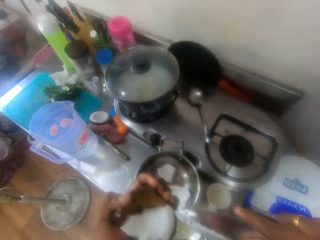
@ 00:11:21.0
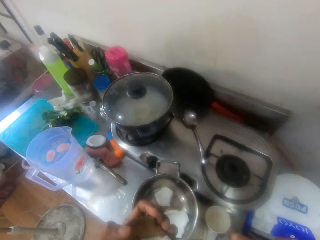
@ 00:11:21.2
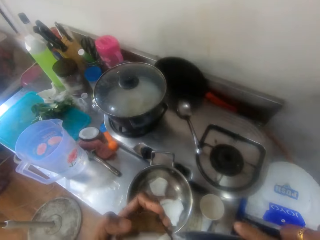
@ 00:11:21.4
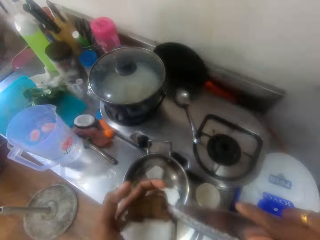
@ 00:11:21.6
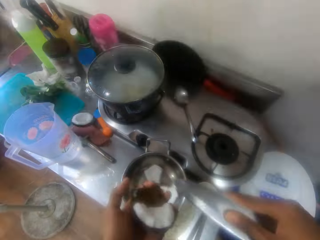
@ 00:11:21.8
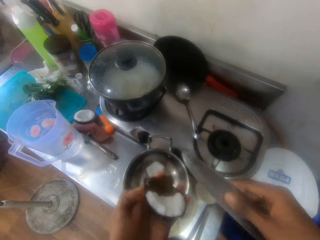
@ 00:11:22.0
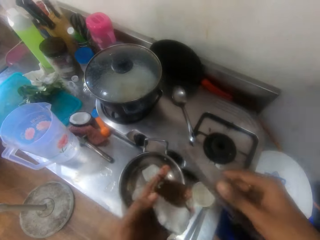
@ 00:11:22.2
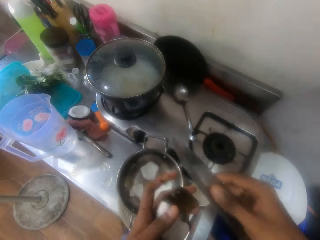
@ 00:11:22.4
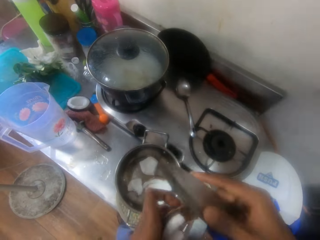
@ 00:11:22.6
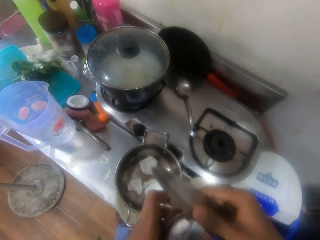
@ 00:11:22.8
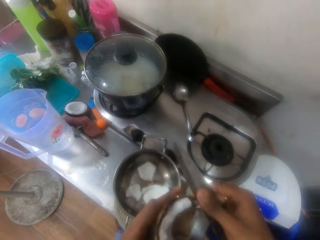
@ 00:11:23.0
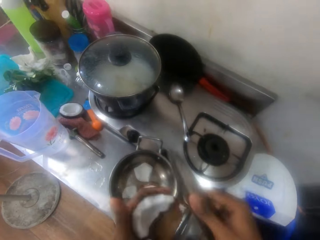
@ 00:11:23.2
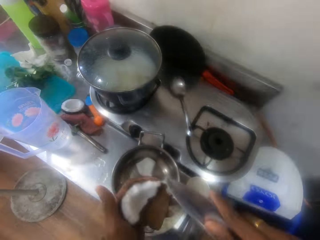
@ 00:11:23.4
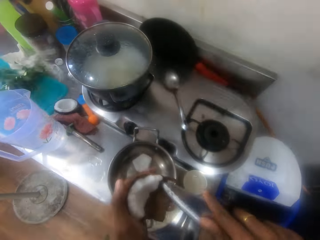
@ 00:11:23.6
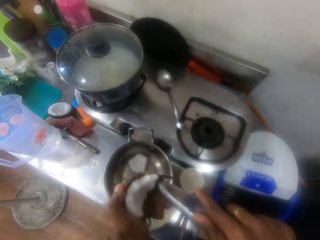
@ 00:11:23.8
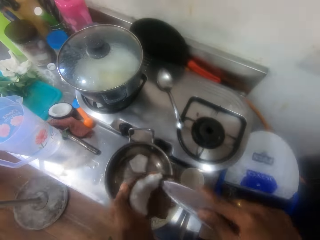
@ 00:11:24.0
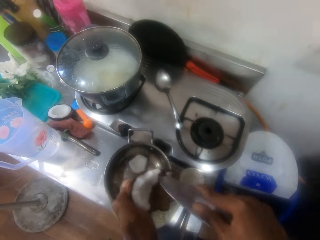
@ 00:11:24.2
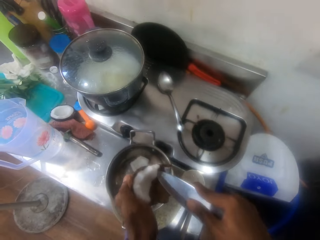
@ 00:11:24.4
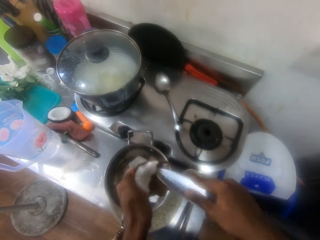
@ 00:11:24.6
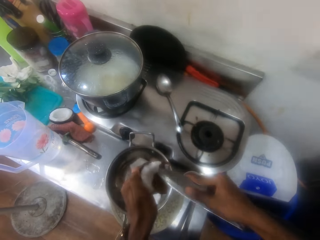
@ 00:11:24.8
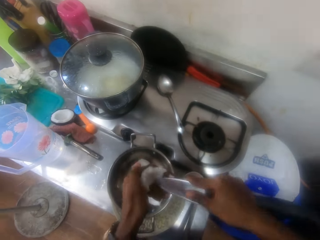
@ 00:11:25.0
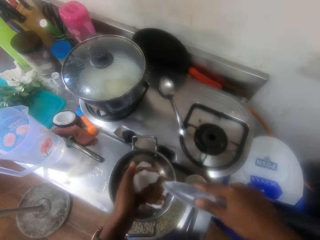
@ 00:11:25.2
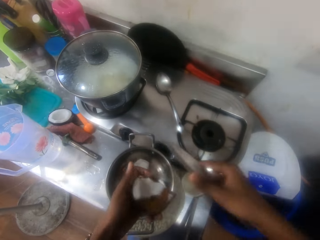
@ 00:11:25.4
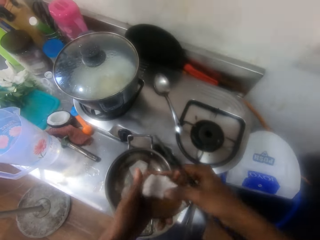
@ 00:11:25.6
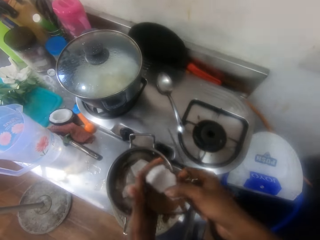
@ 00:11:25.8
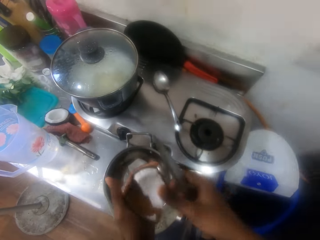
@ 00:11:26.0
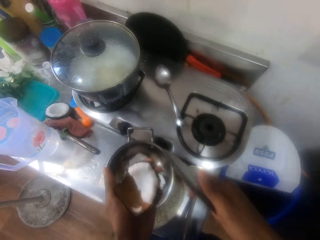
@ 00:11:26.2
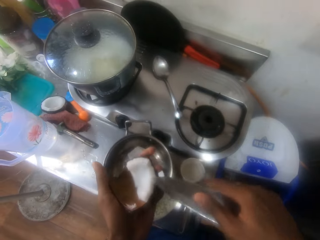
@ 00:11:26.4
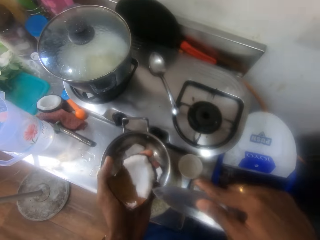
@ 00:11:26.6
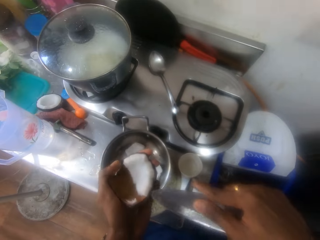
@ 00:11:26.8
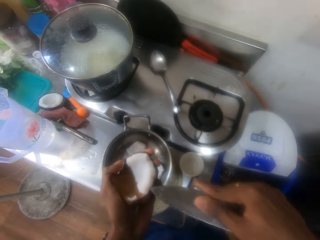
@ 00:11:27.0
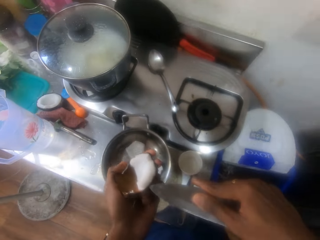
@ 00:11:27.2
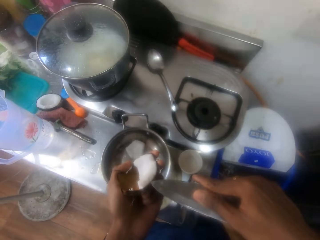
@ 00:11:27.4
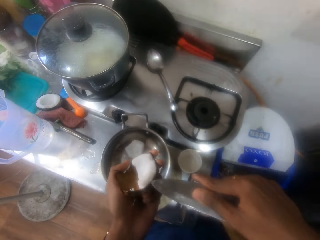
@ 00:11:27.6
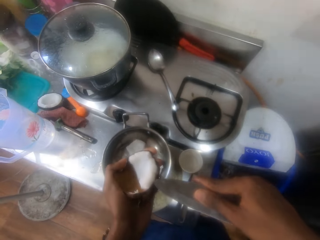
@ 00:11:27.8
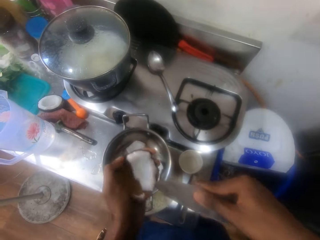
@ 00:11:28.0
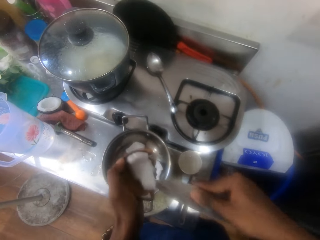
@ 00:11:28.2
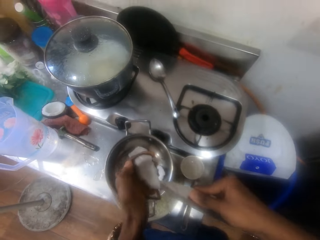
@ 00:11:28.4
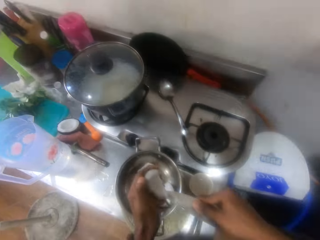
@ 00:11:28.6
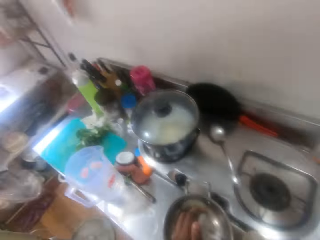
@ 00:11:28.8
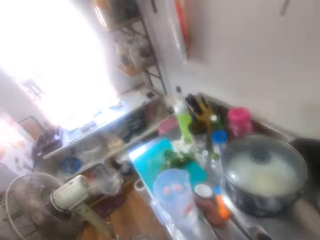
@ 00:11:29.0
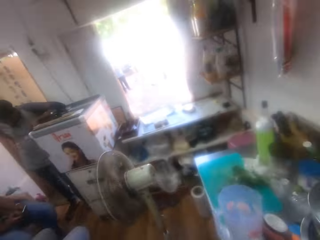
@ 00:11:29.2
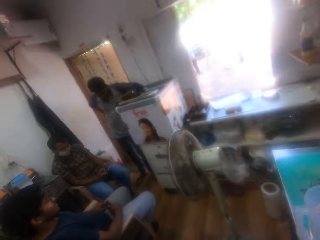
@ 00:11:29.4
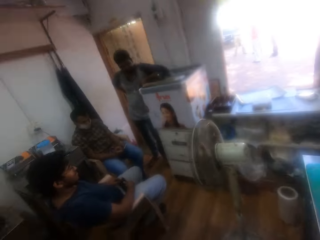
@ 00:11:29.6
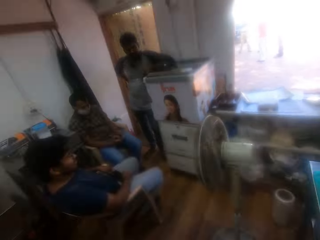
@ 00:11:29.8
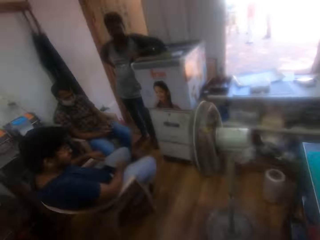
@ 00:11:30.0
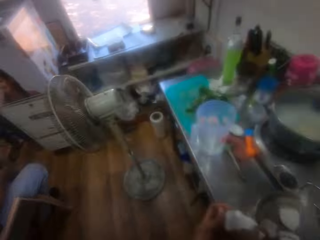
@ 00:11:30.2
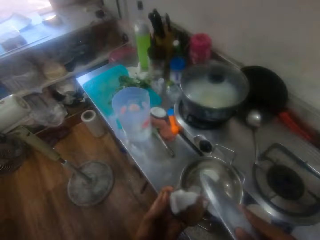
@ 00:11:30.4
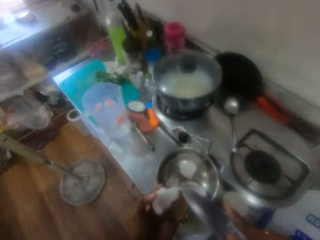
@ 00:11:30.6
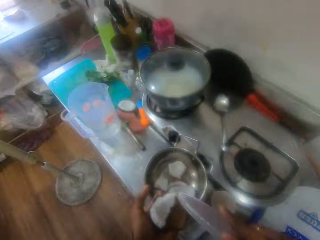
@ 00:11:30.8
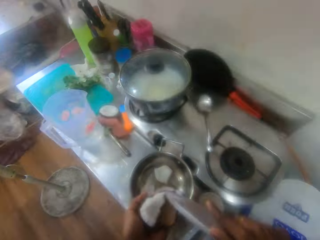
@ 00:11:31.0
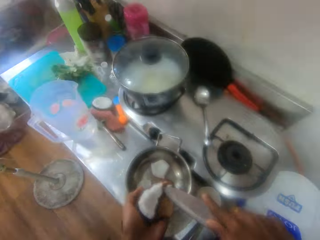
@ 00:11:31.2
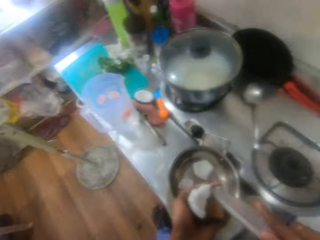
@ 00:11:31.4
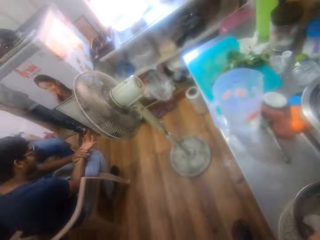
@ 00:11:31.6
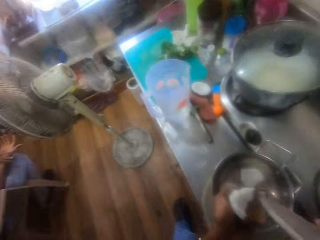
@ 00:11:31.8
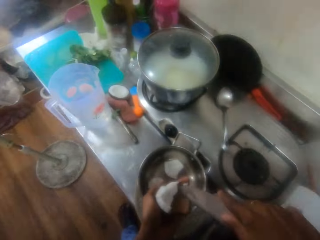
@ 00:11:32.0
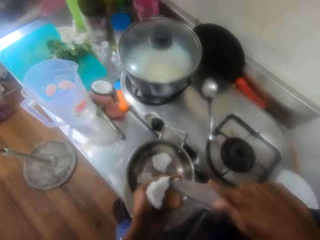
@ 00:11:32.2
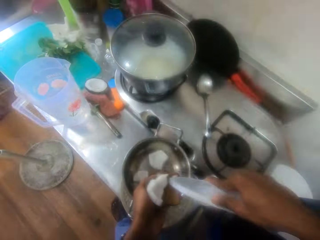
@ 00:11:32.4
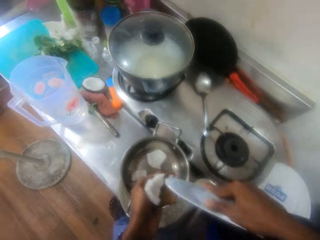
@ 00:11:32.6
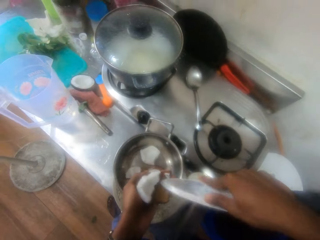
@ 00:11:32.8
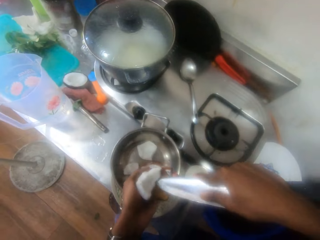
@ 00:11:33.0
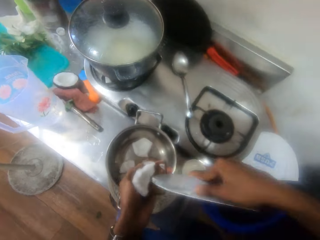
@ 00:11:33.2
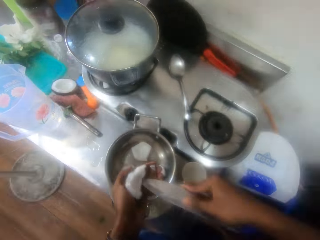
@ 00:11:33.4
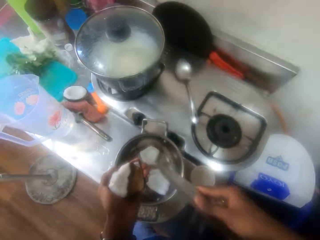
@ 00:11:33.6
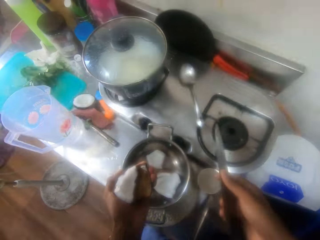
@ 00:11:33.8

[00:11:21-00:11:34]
The camera wearer interacts with a person. They peel the coconut with a knife. They turn the coconut. They adjust the coconut. They peel the coconut with the knife. They turn the coconut. They peel the coconut with the knife. They interact with the person. They look around the kitchen. They turn the coconut. They peel the coconut with the knife.

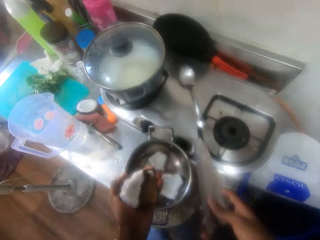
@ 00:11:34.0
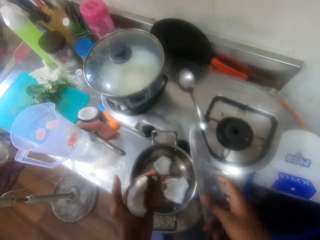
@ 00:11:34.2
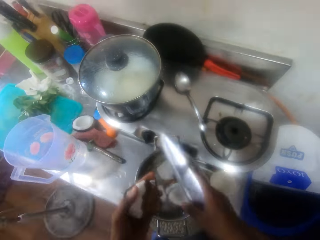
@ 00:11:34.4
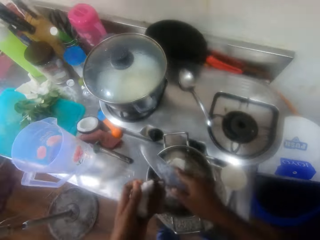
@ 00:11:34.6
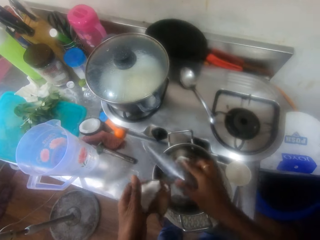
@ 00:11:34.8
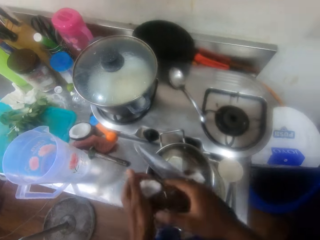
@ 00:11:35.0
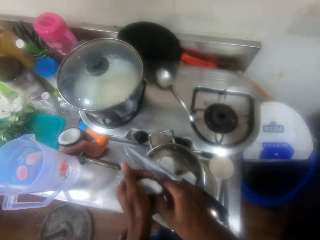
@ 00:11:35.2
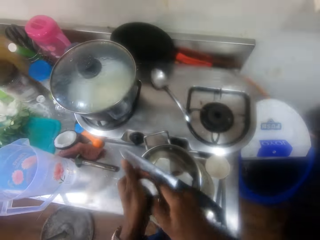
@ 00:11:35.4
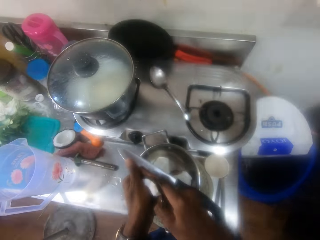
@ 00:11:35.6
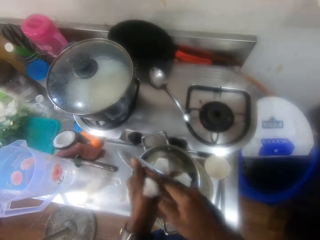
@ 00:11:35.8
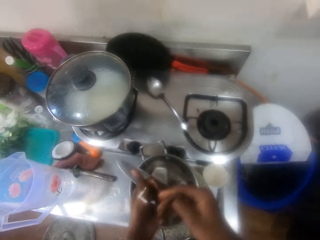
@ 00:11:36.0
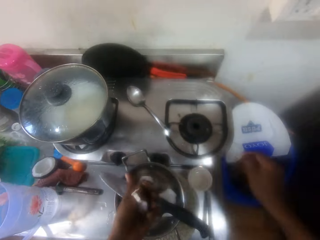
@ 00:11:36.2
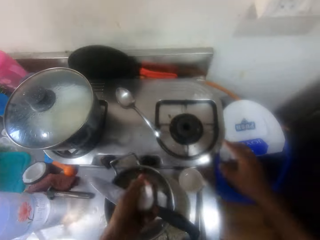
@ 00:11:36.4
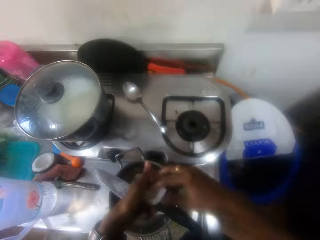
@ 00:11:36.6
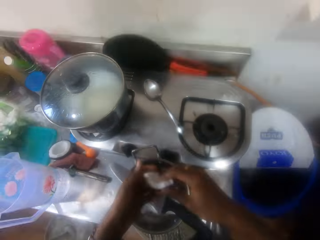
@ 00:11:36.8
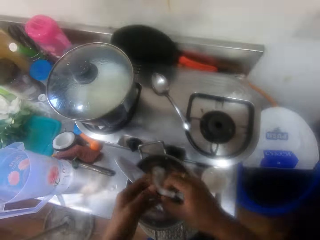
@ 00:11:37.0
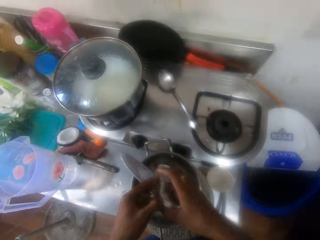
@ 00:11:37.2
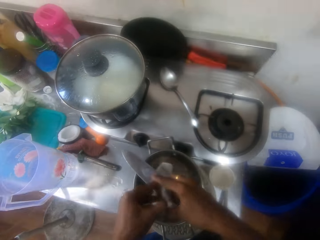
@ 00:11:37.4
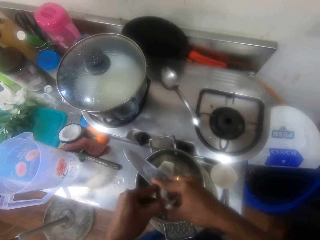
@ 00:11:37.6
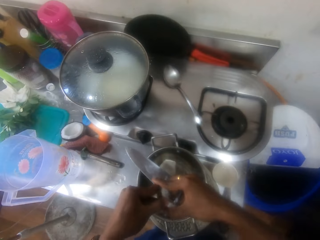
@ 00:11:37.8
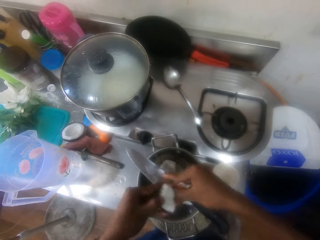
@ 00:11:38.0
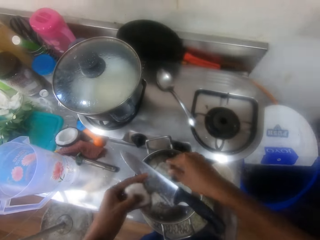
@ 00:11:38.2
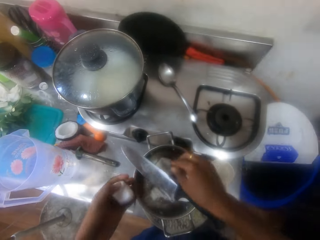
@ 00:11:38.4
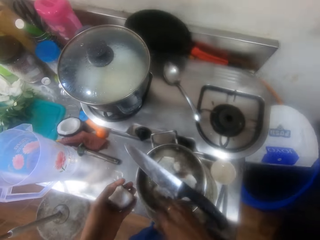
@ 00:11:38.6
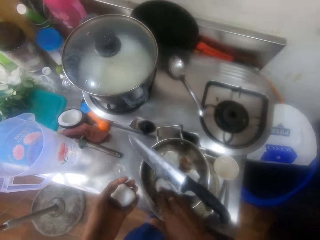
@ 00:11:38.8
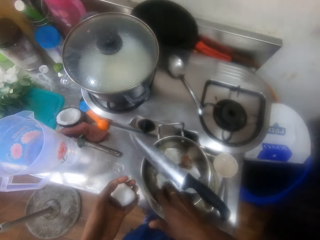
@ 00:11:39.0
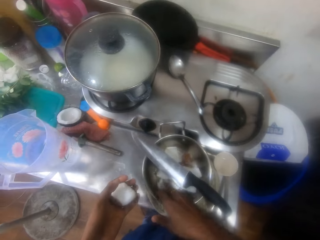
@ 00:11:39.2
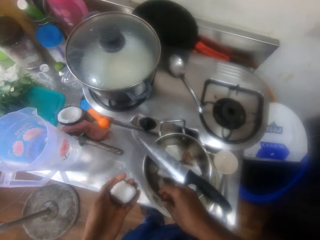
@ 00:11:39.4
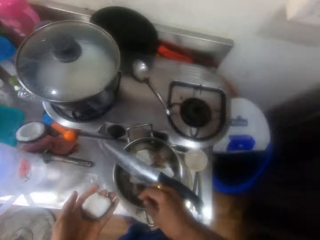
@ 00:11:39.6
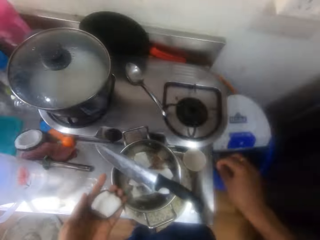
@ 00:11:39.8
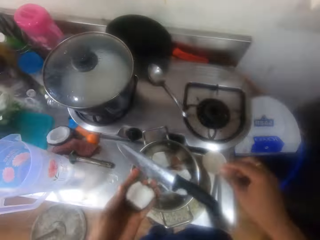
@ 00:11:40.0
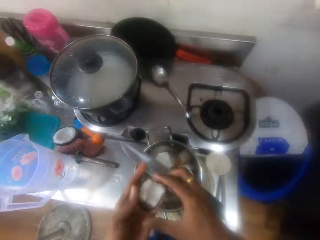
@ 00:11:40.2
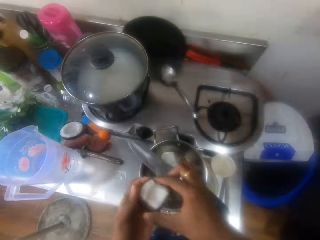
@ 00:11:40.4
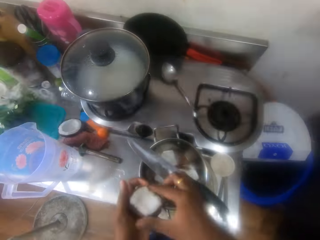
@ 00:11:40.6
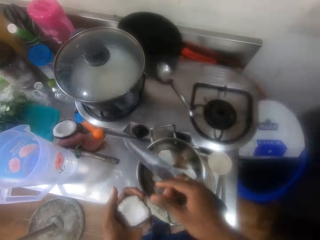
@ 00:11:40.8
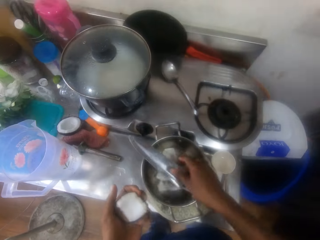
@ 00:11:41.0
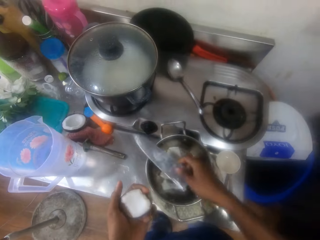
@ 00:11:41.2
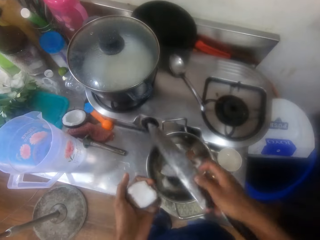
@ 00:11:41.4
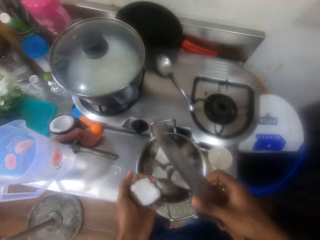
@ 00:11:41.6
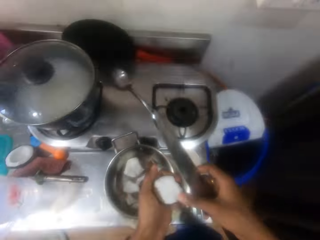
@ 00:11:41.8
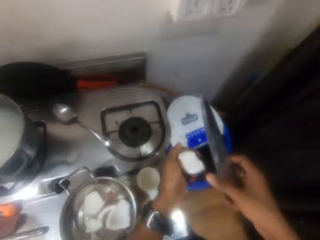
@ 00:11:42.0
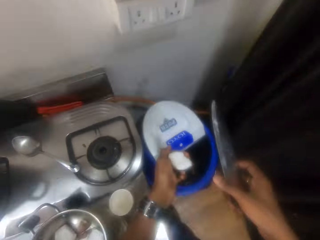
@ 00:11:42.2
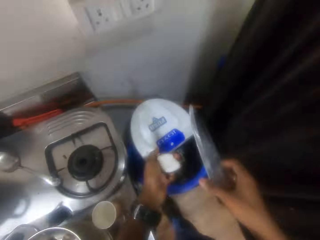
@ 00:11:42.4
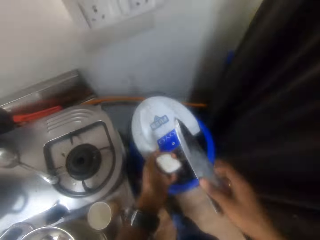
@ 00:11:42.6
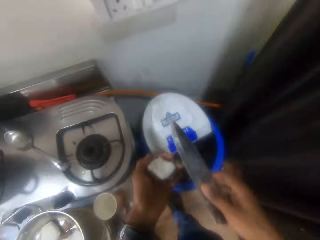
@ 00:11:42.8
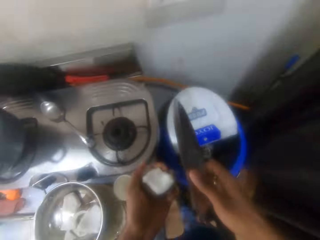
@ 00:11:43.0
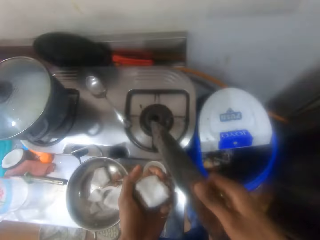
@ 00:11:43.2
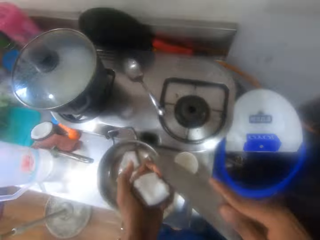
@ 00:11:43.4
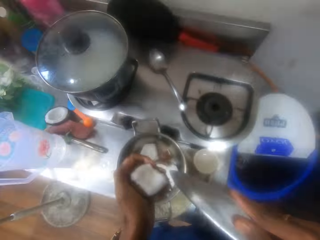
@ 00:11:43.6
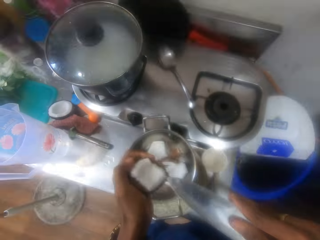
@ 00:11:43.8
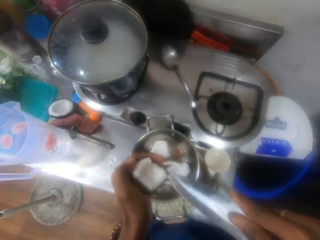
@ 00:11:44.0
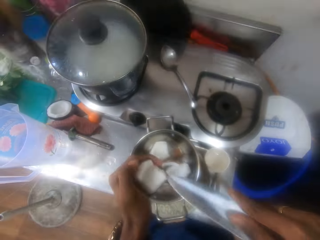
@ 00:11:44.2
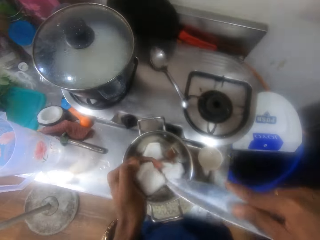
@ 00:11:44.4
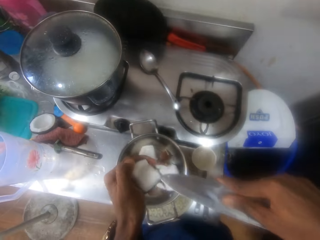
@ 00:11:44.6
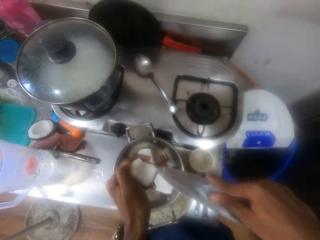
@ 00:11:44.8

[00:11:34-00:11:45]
The camera wearer turns the coconut. He places the knife on the pan. He breaks the coconut cover. He peels the coconut with his hands. He throws the coconut shell inside the dustbin. He turns the coconut. He holds the coconut with both hands. He peels the coconut with his hands. He breaks the coconut. He drops the peeled coconut in the pan. He picks particles of the coconut shell from the pan. He throws the coconut shell particles in the dustbin. He holds the coconut with both hands. He touches the coconut. He picks up the knife. He throws the coconut shell particles in the dustbin. He picks the coconut with the knife.
